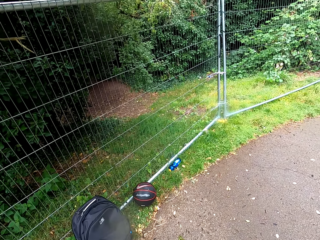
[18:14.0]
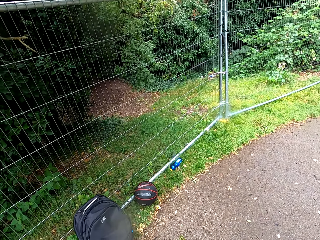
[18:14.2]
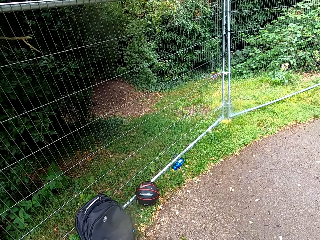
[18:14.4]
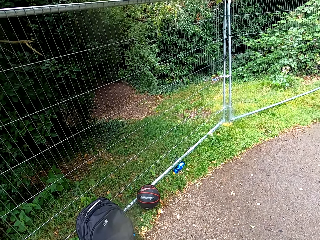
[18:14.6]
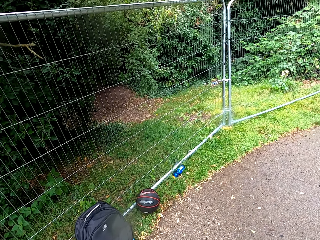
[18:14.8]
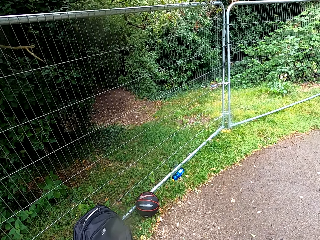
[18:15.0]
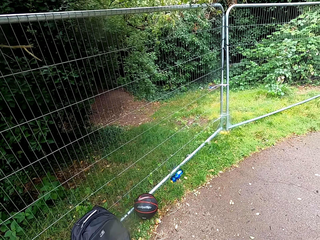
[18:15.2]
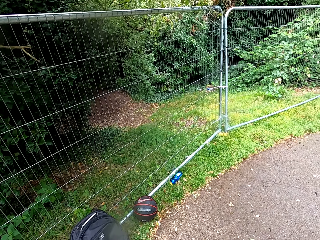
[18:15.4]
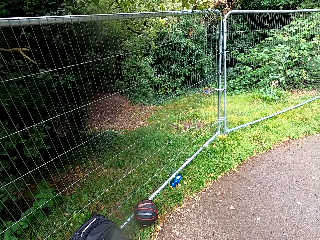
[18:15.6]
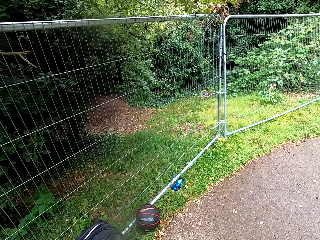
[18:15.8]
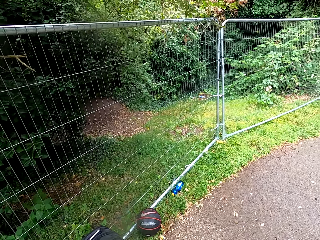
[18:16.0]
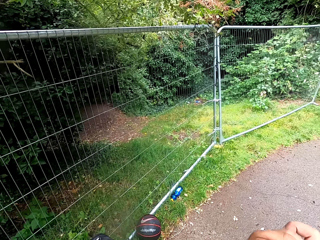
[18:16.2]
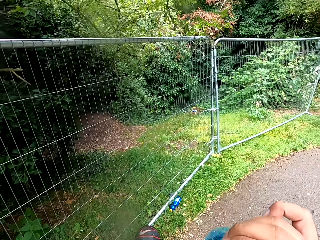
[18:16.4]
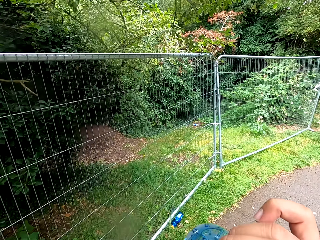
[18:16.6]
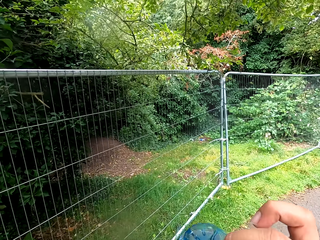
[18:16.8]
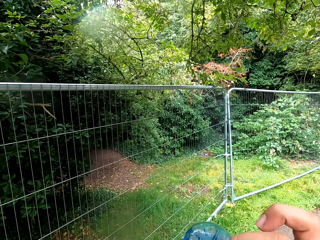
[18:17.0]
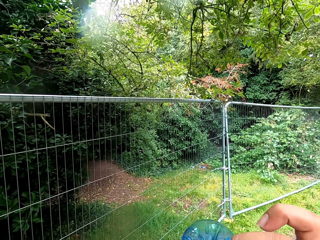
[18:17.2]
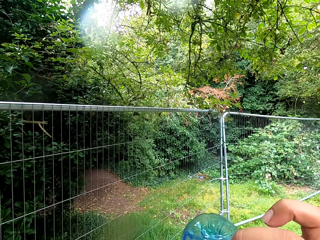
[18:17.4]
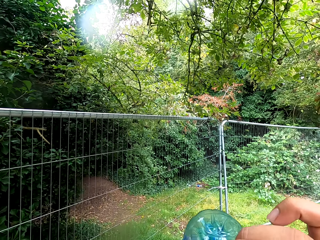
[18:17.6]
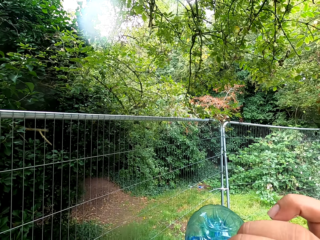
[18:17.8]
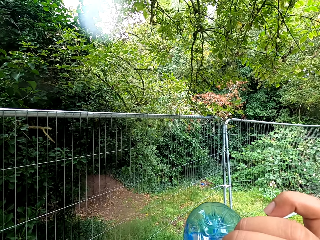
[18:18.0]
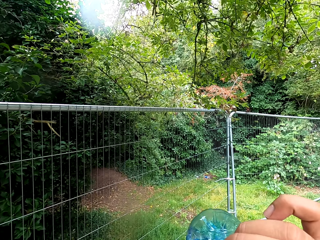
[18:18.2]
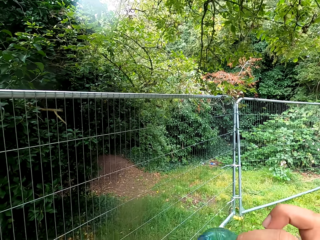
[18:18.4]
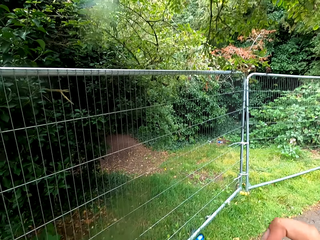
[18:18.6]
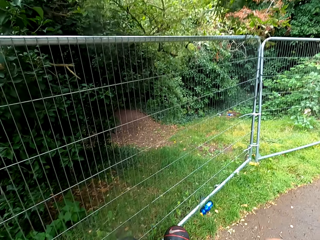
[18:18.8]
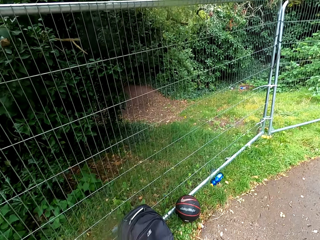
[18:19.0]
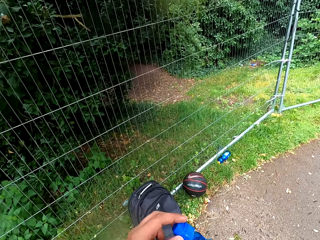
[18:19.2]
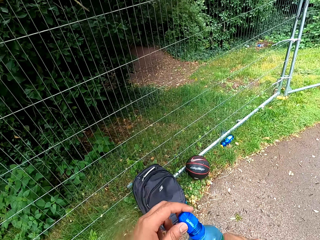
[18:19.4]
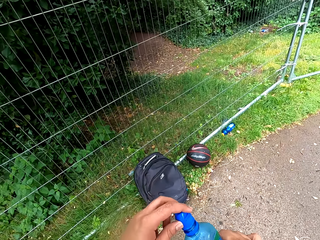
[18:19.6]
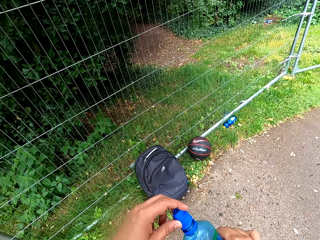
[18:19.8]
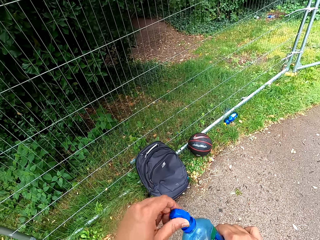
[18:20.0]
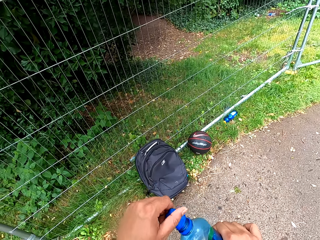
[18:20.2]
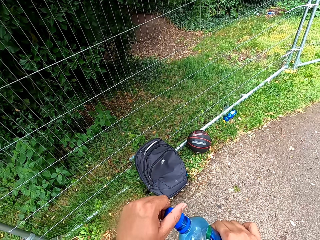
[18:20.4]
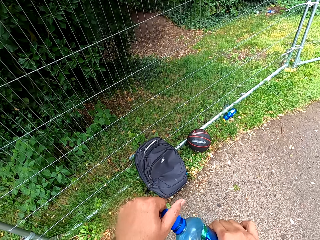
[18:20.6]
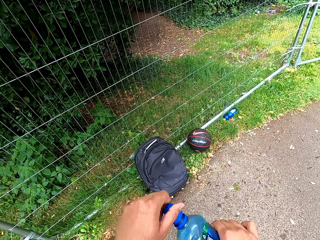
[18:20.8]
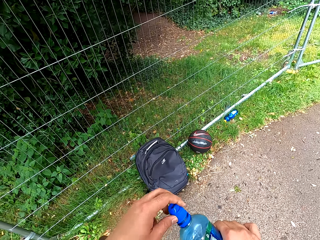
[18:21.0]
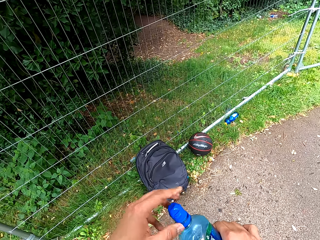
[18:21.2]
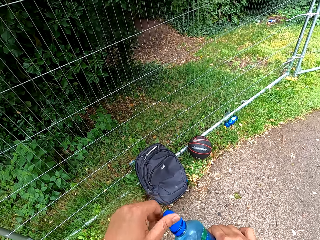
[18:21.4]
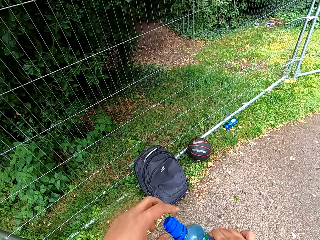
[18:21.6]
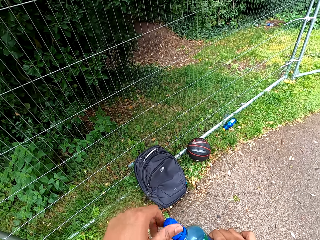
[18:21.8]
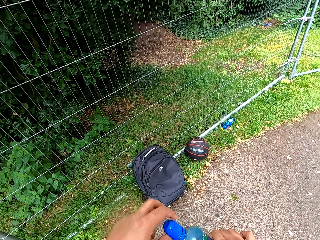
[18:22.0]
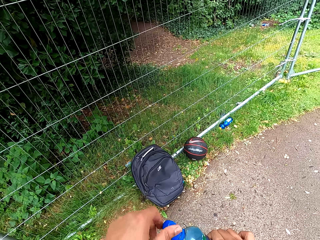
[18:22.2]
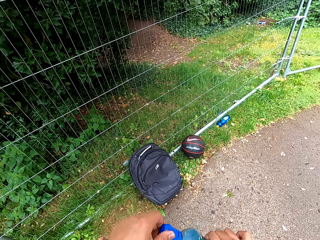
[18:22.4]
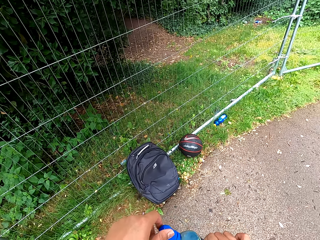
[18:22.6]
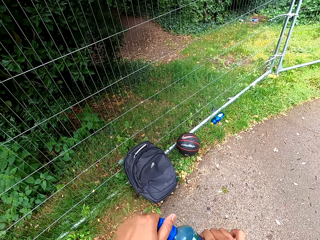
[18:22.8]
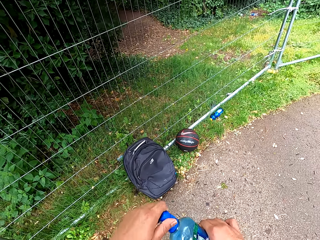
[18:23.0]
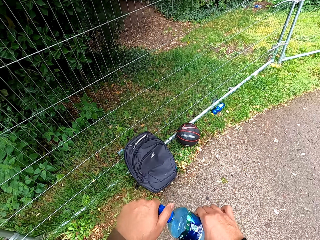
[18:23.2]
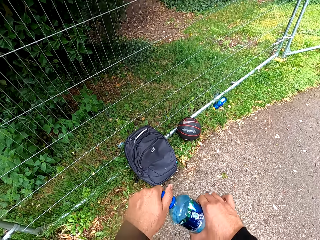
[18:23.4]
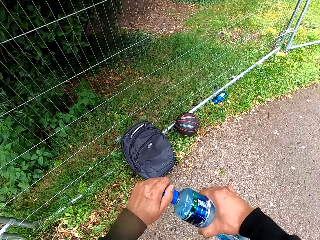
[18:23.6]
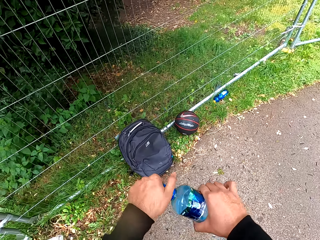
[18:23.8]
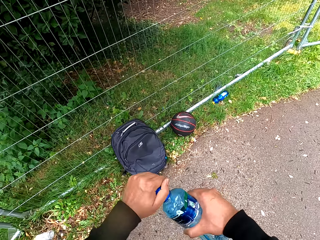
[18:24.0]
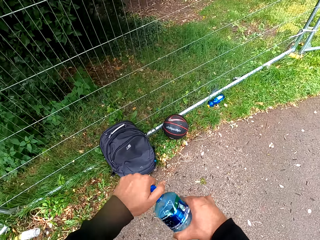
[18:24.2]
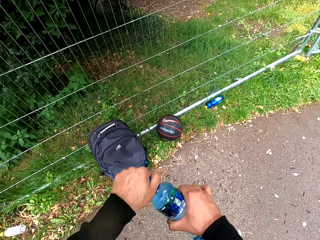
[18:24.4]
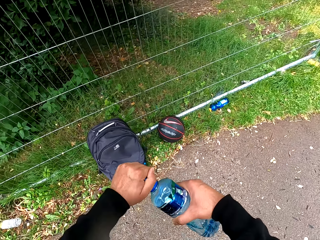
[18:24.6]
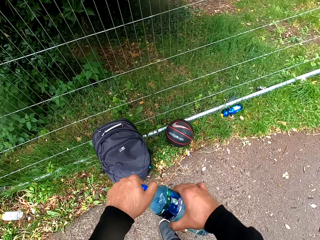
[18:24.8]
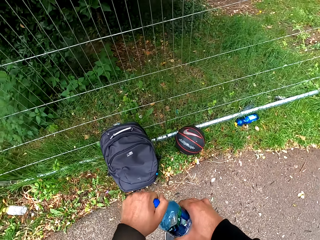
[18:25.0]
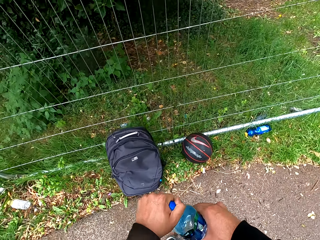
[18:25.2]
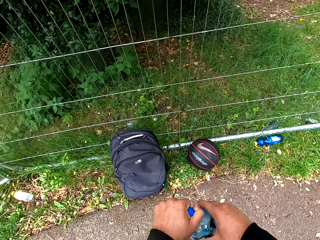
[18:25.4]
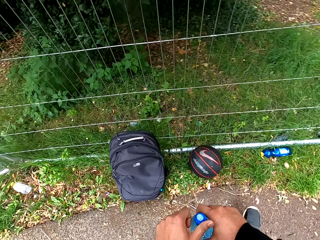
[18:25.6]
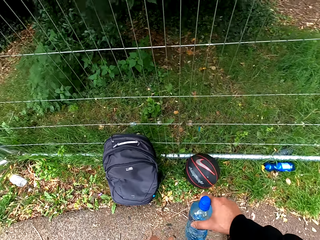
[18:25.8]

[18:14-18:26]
The camera wearer looks around. They drink more water. They close the water bottle. They walk around.

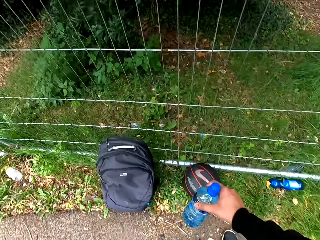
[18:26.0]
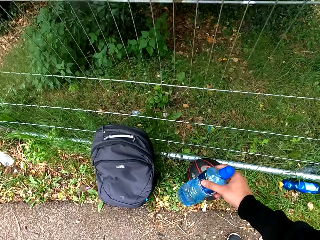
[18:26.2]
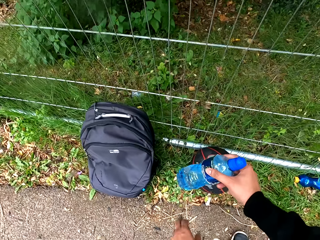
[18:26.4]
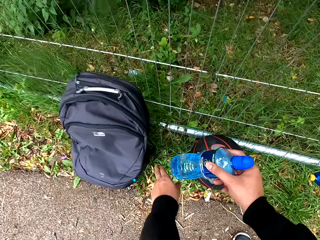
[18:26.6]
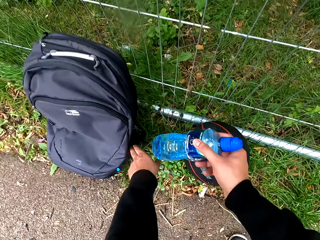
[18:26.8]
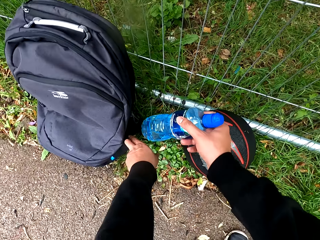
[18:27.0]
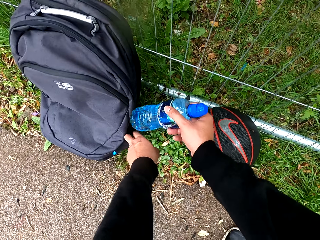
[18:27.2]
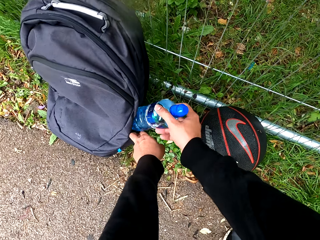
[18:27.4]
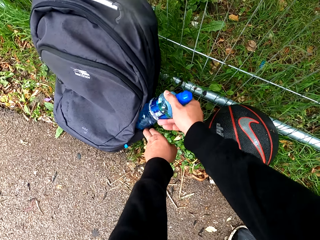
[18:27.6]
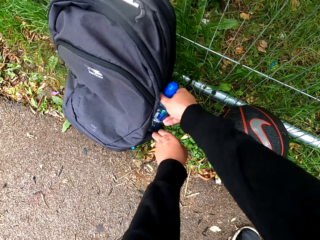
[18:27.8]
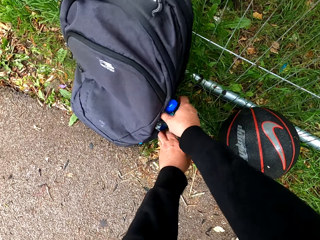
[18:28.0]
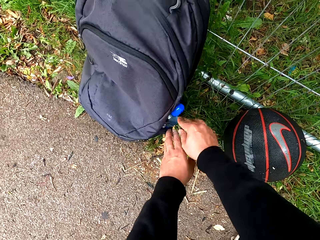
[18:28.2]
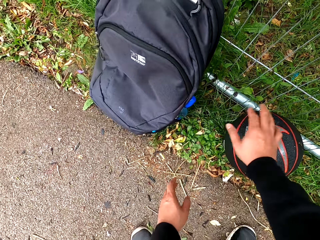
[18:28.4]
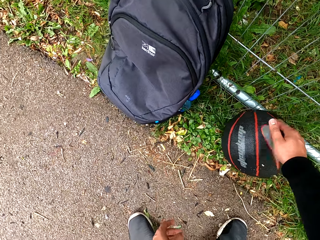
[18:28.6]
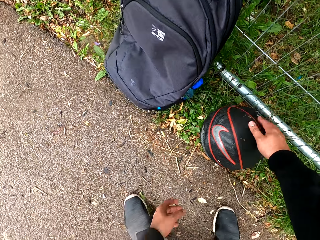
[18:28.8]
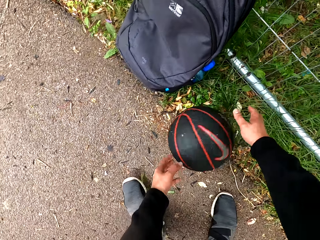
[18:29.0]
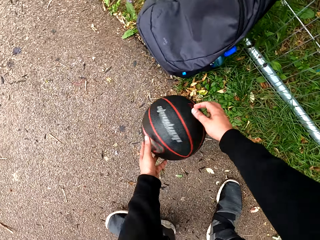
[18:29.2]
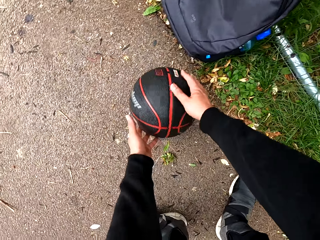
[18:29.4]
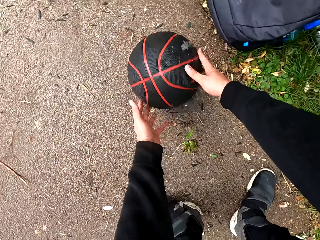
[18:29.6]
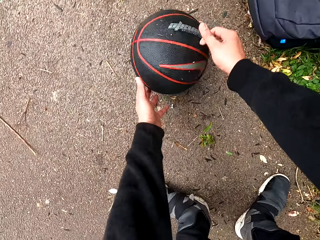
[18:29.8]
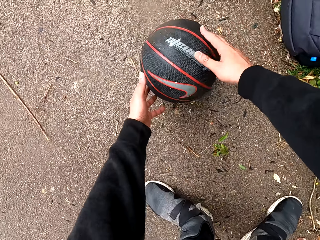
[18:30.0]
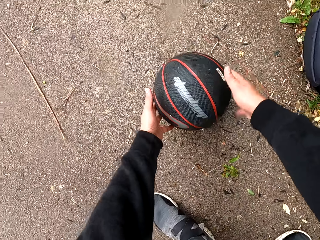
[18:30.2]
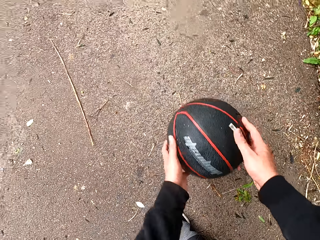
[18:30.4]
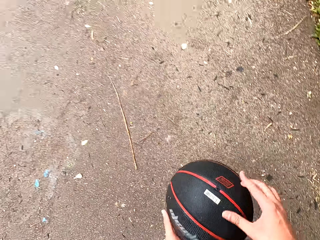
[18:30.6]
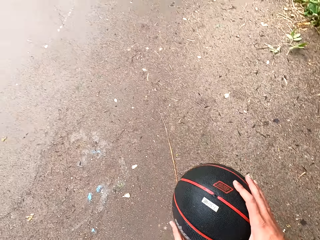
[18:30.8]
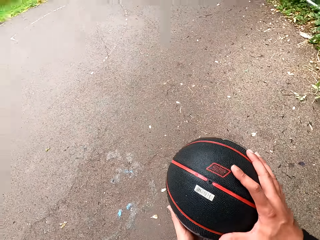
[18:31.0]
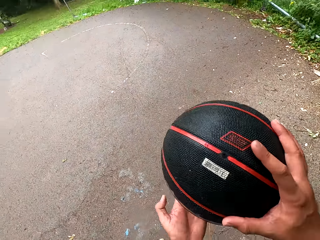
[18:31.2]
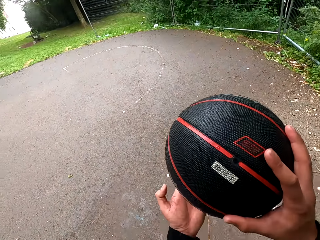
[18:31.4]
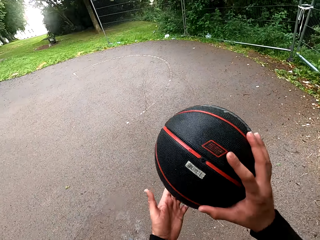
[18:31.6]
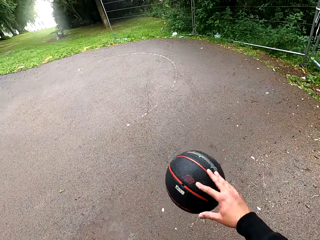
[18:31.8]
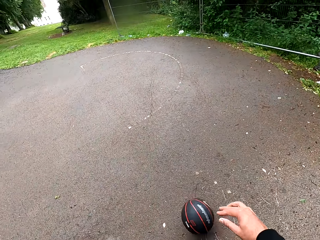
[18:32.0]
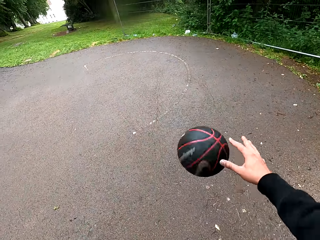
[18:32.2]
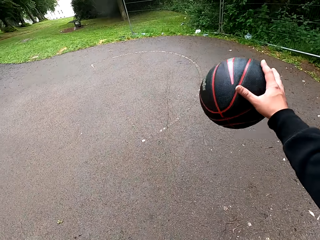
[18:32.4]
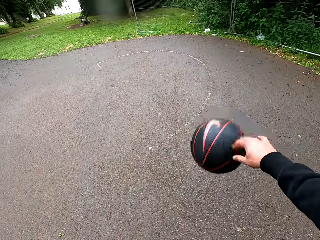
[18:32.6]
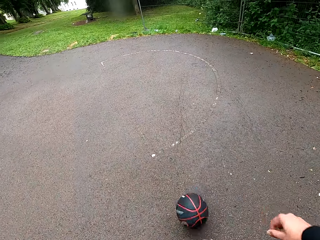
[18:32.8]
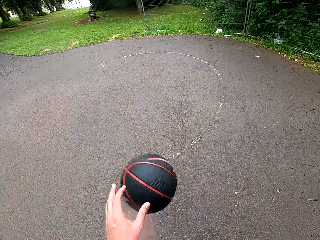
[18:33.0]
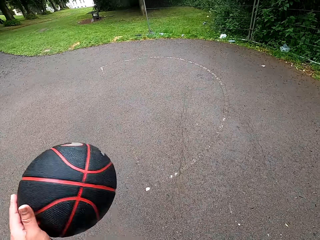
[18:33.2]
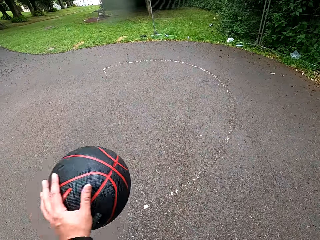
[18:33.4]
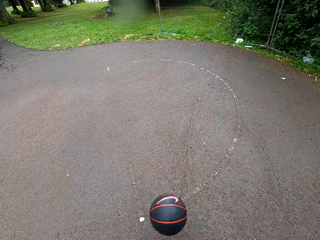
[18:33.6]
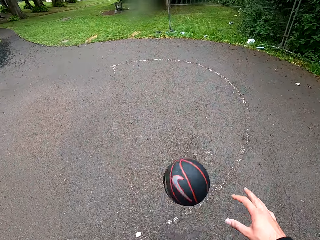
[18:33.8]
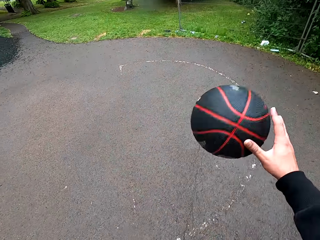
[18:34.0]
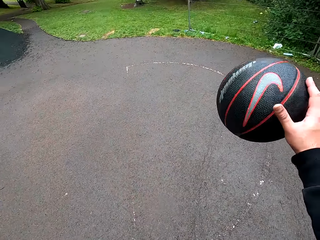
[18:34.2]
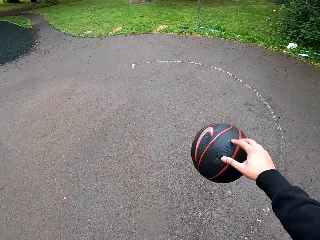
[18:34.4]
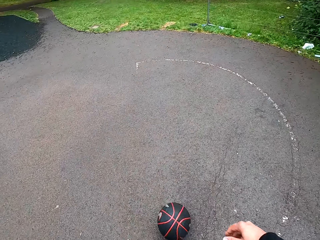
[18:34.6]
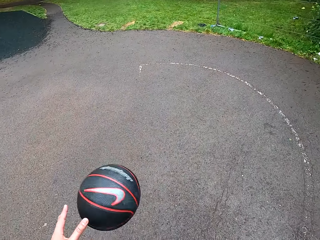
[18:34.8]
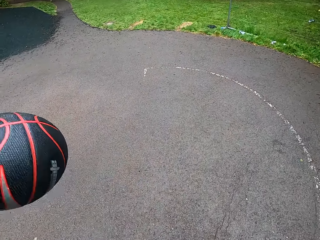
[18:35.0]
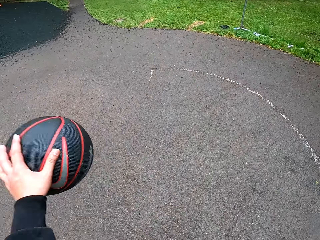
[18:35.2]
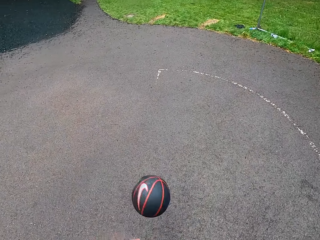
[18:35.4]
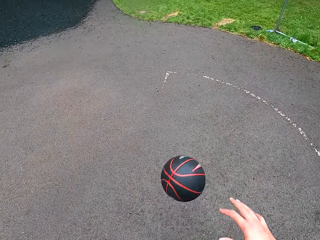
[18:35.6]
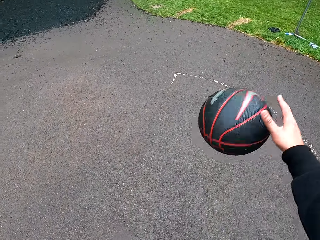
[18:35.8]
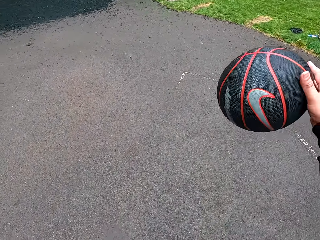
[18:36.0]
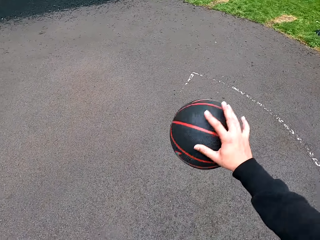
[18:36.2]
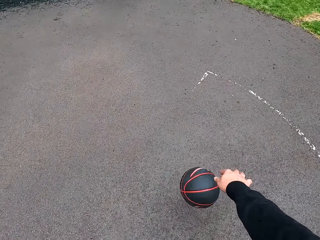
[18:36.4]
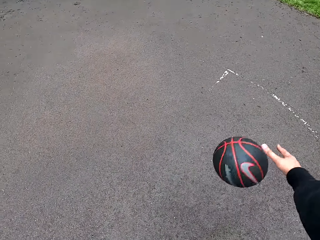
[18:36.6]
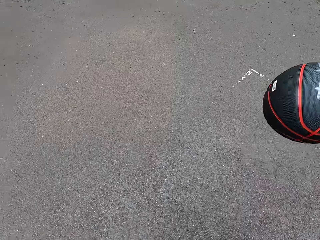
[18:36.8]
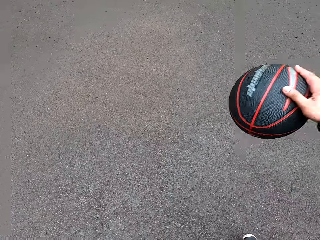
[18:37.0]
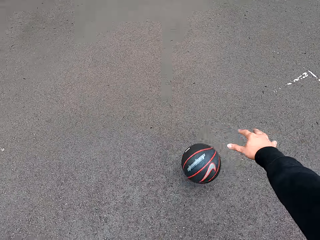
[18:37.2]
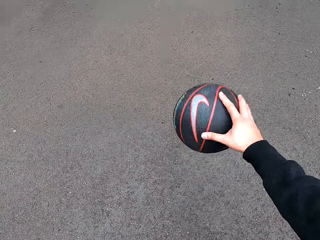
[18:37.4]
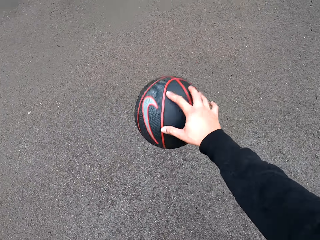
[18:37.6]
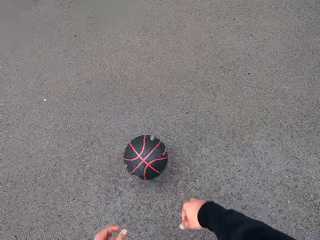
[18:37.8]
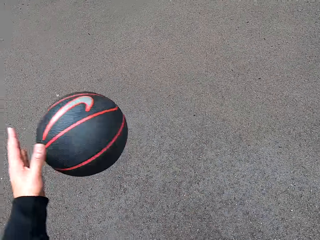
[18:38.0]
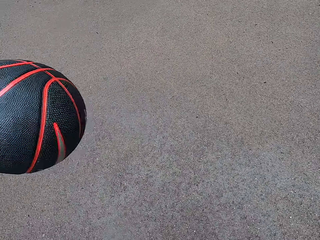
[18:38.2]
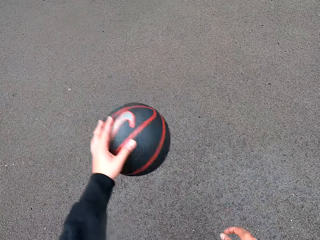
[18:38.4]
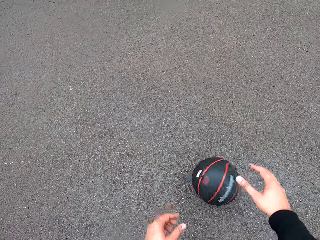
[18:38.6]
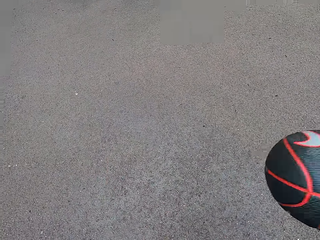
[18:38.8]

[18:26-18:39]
The camera wearer bends. They put the water bottle in a backpack side pocket. They take a ball. They roll the ball on the ground. They pick up the basketball. They throw the ball on the ground. They play basketball. They play the ball on the ground.
